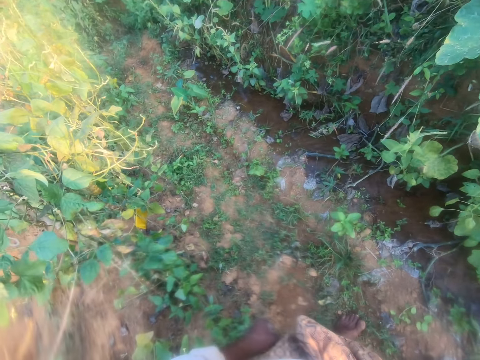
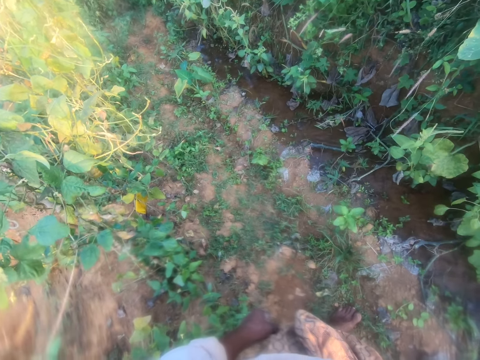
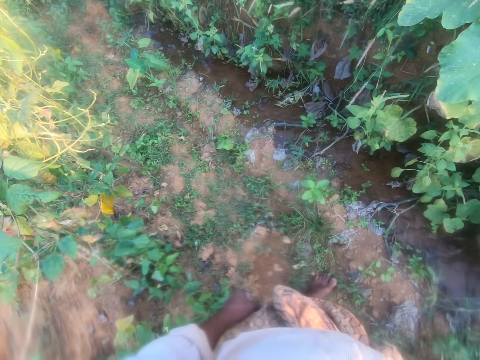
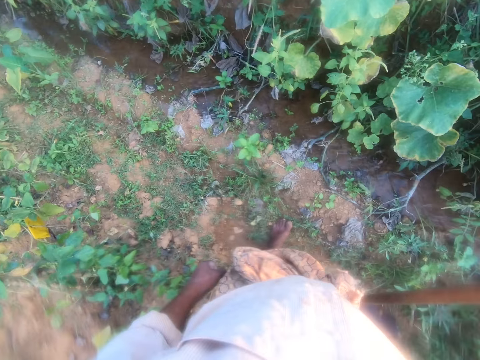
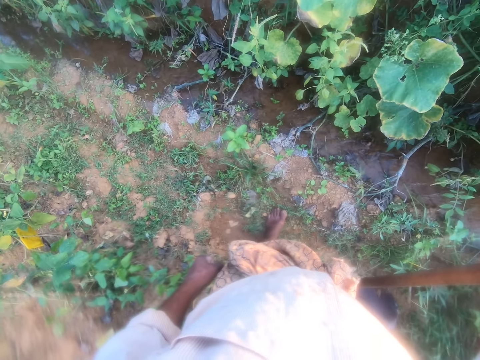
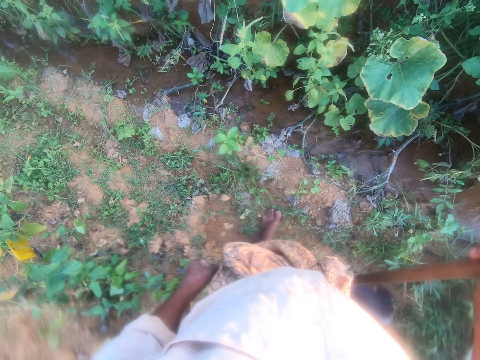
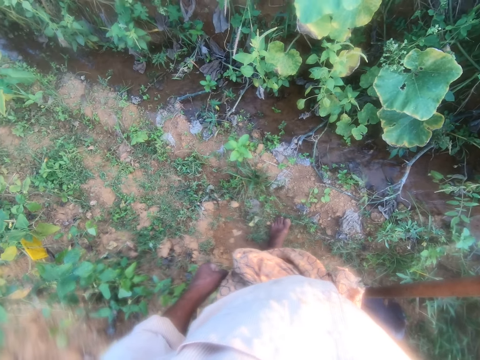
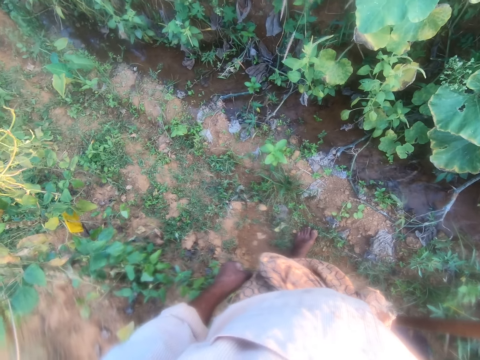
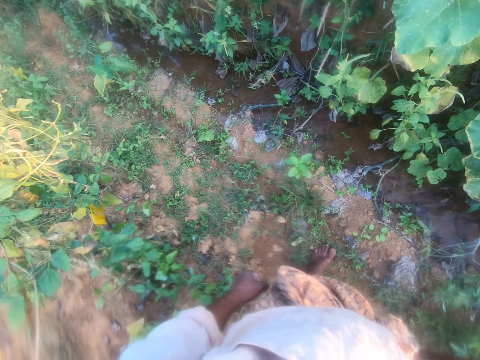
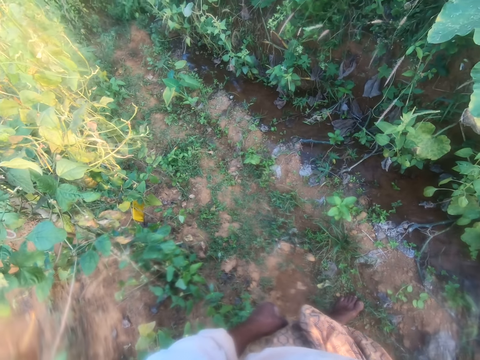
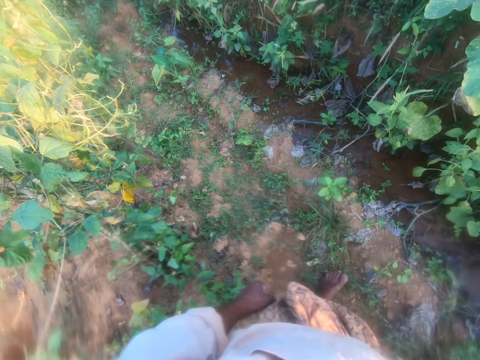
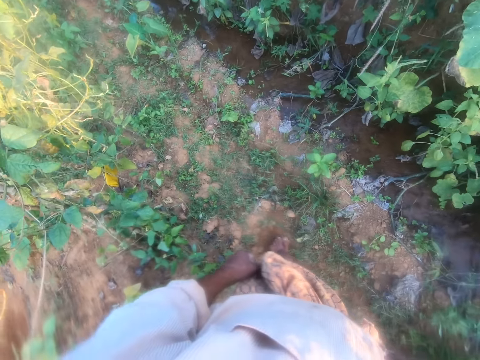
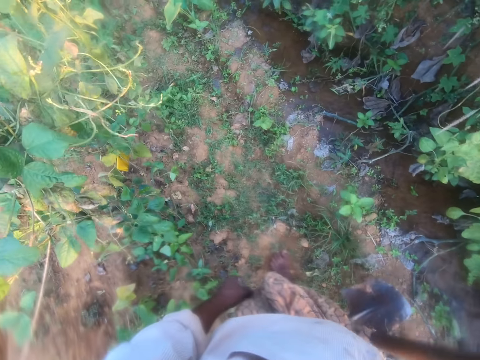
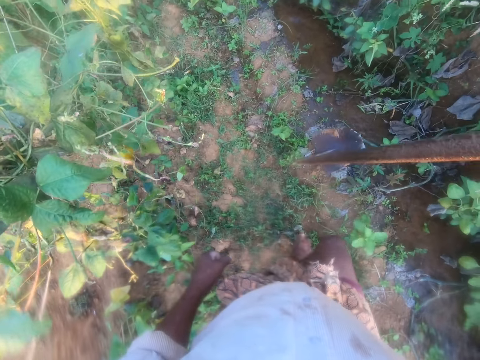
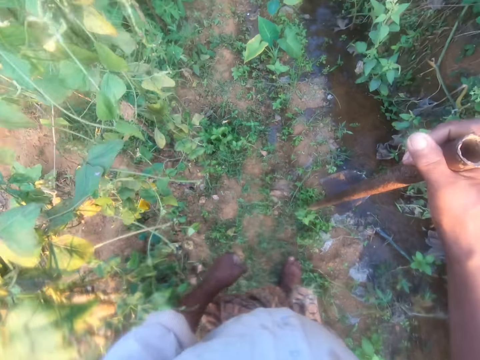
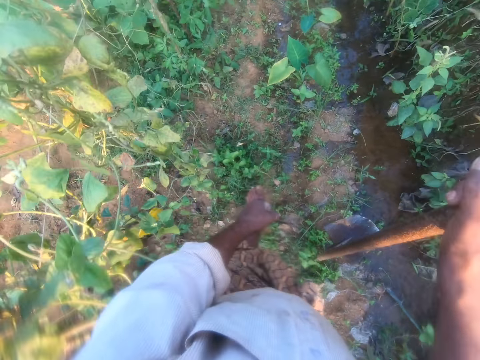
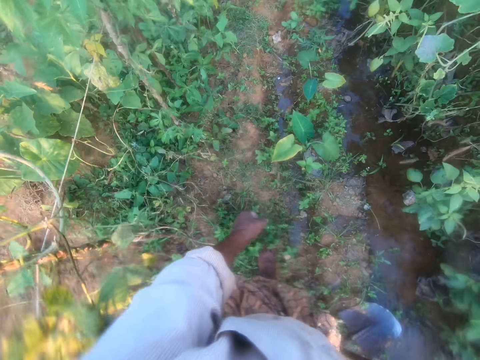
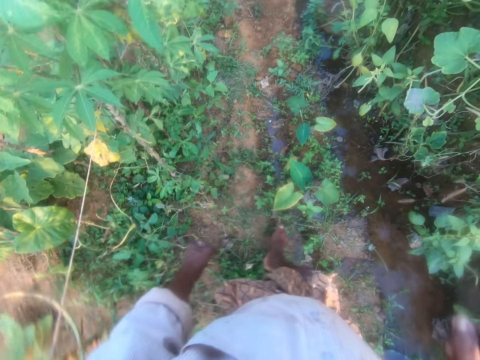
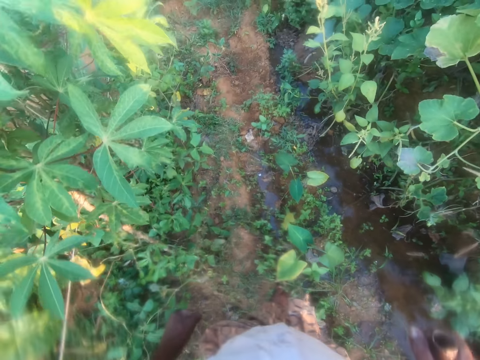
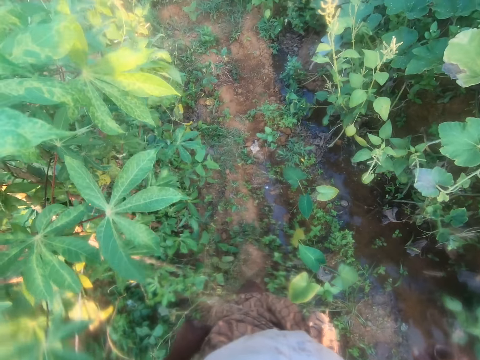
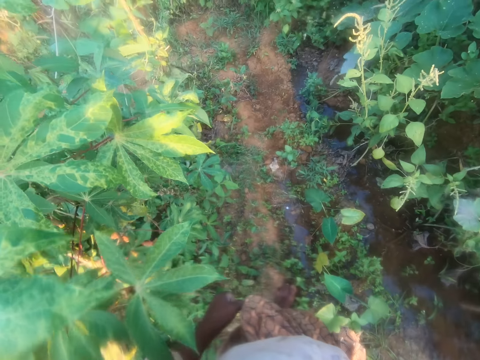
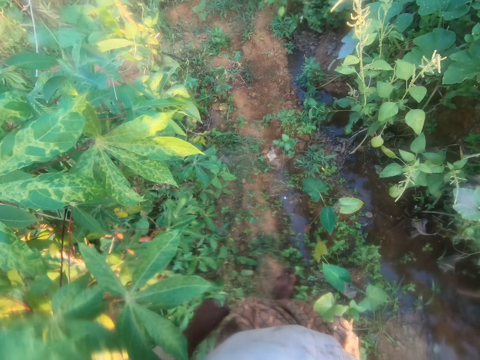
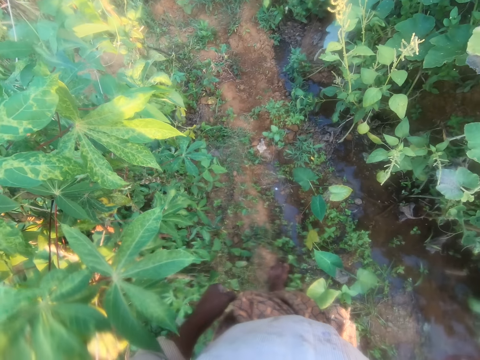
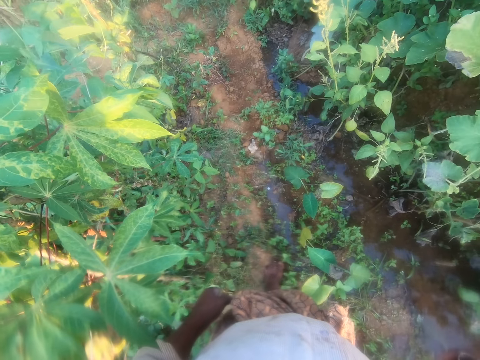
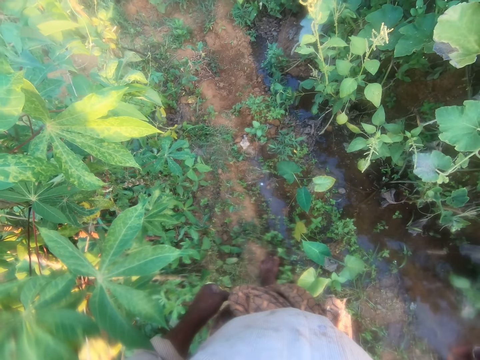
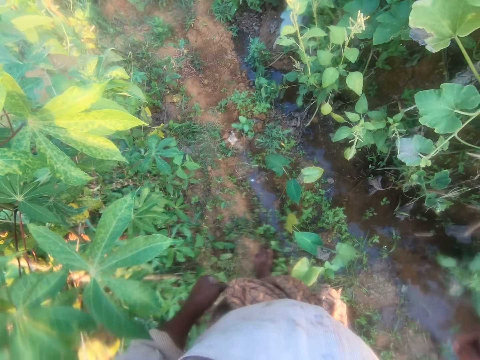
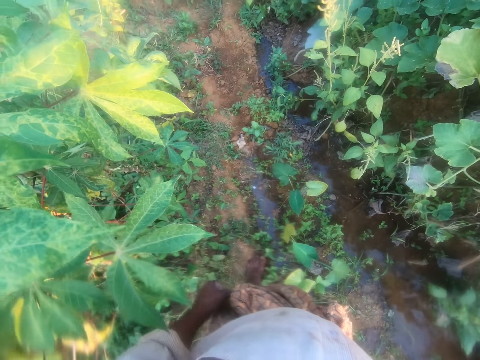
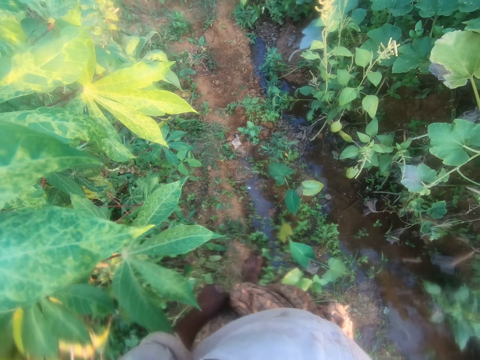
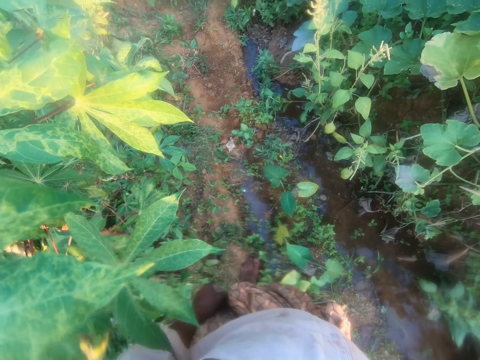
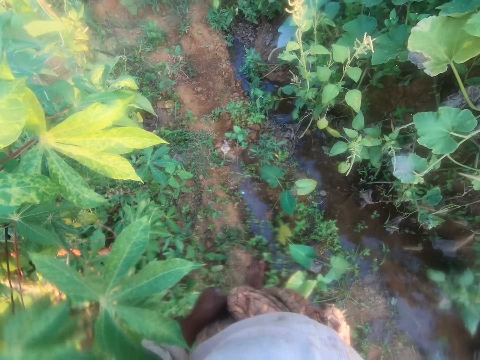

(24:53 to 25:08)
The camera wearer walks in the garden. They lift the hoe and hit the ground with the hoe. They walk in the garden. They look at the garden.

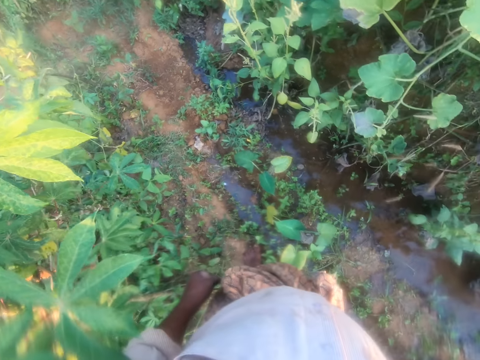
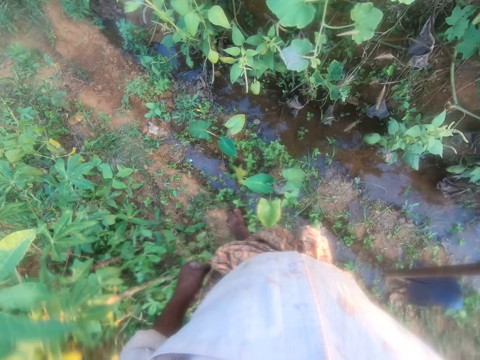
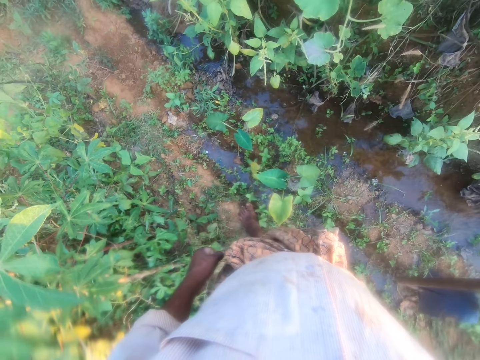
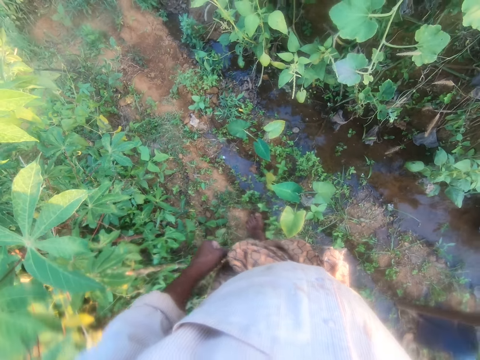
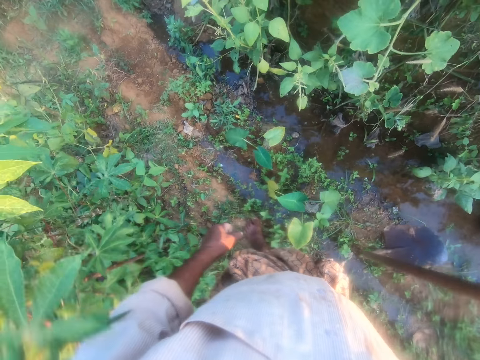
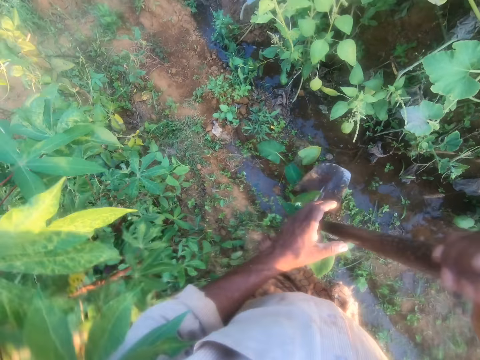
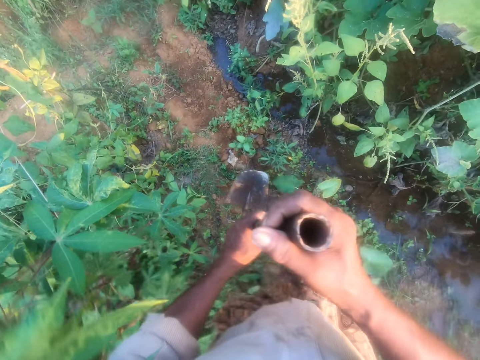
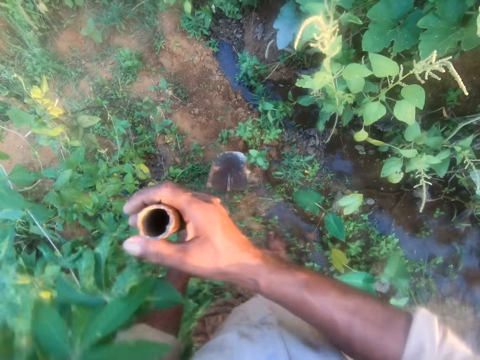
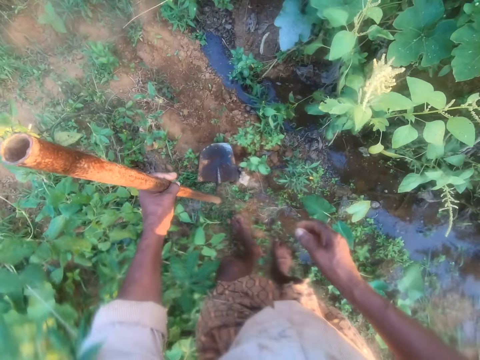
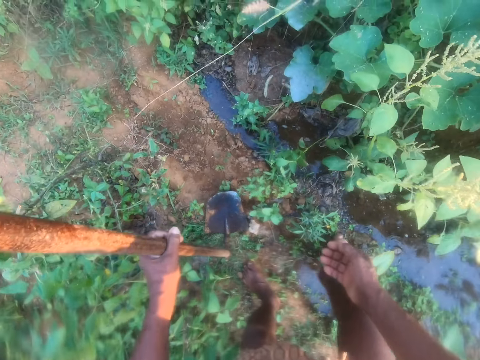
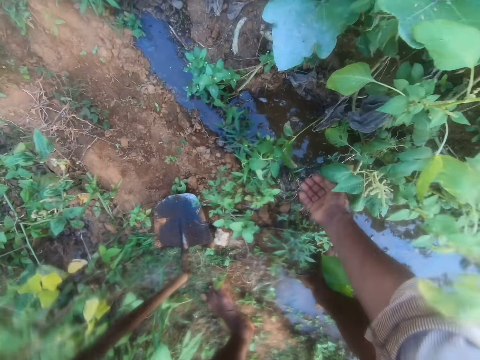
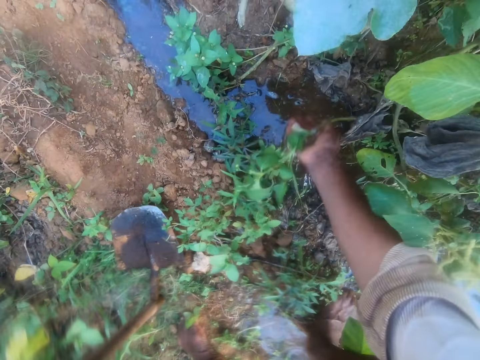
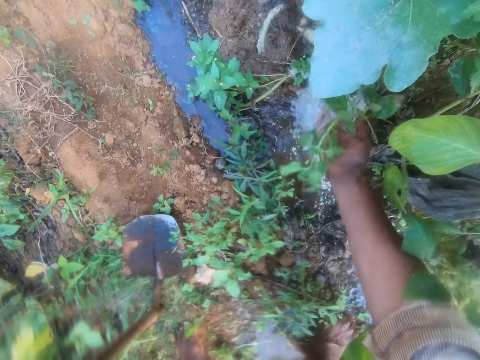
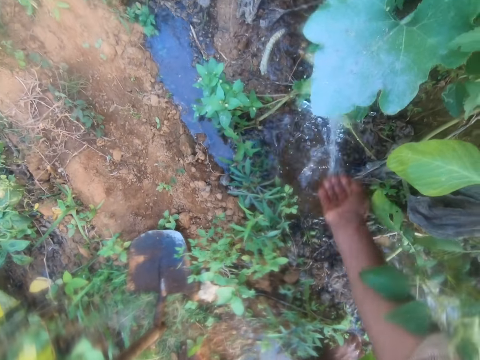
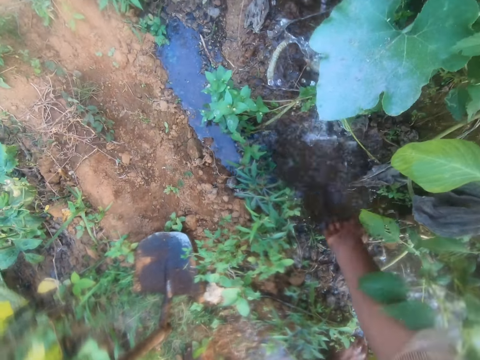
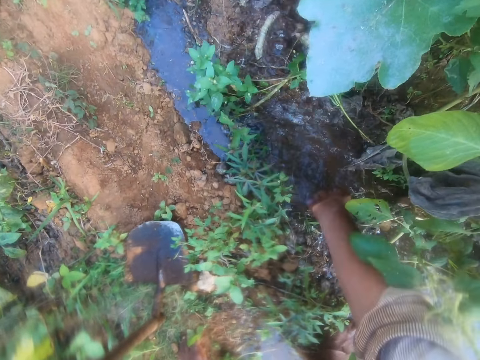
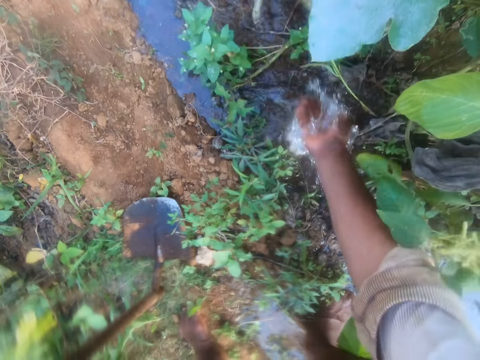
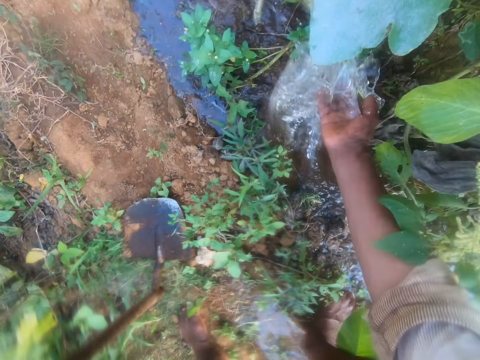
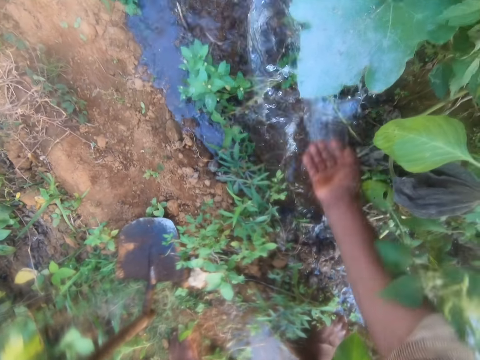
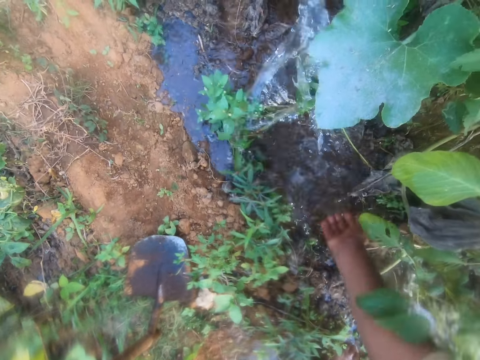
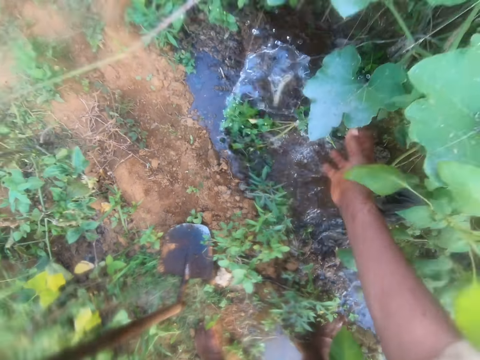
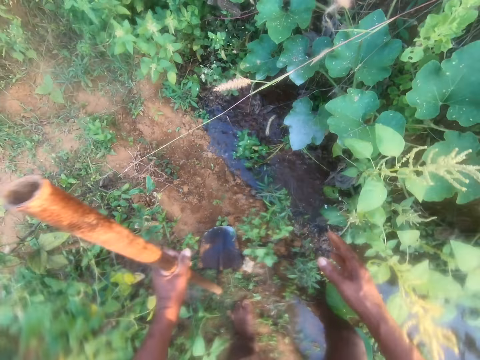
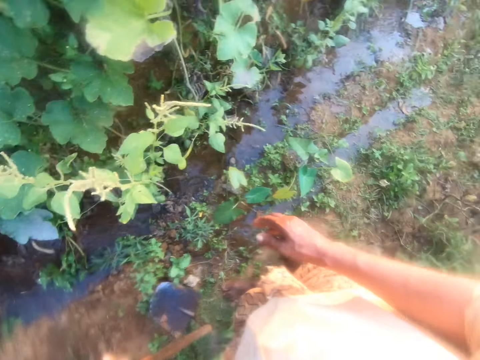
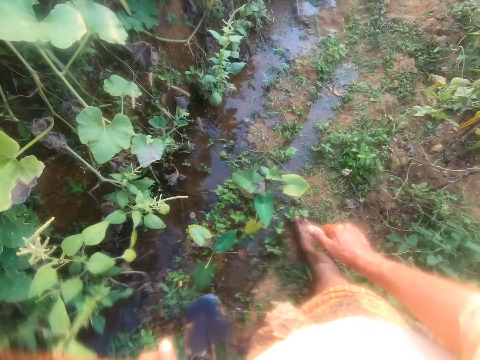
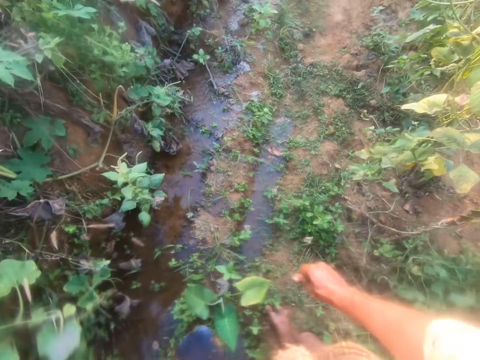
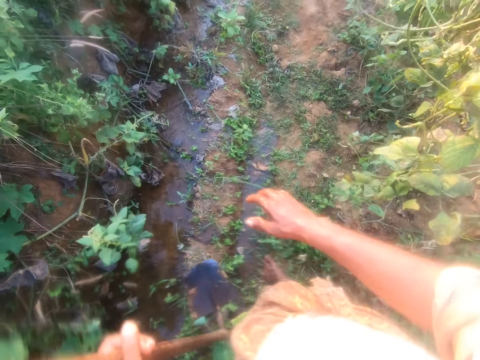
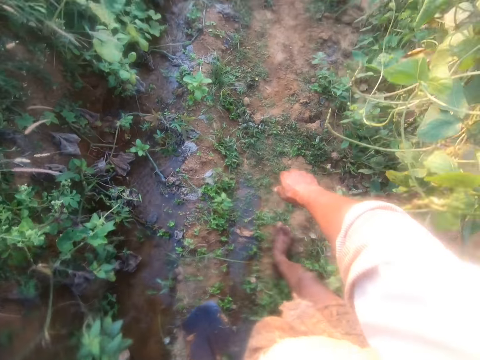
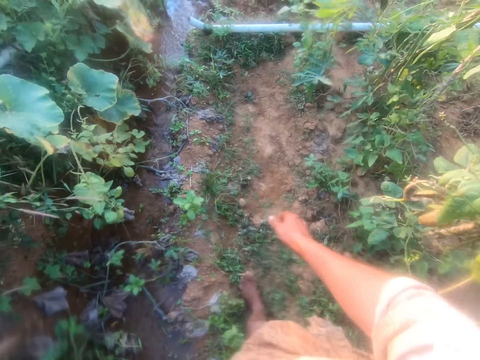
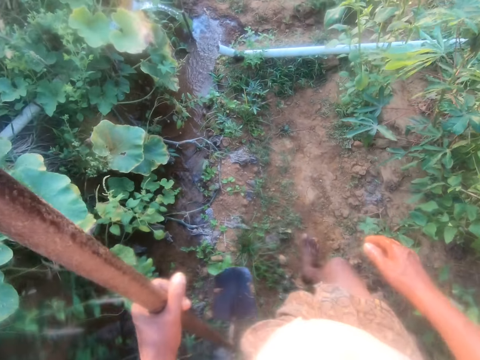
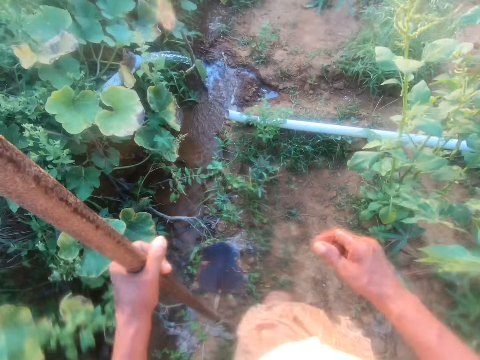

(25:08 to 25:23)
The camera wearer lifts the hoe or spade. He moves the spade. He holds the hoe with both hands. He moves the right hand. He passes the hoe to his left hand. He puts the hoe on the ground. He bends down. He moves the water with the right hand. He pulls back the right hand. He looks around the garden. He walks in the garden.
